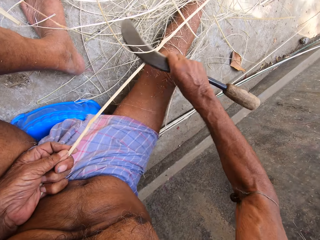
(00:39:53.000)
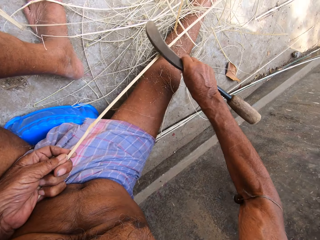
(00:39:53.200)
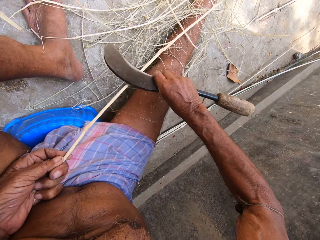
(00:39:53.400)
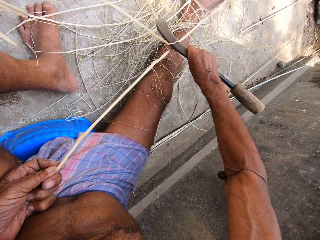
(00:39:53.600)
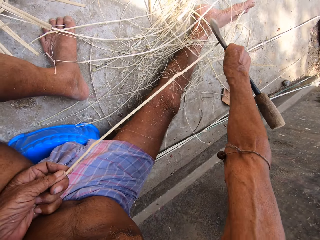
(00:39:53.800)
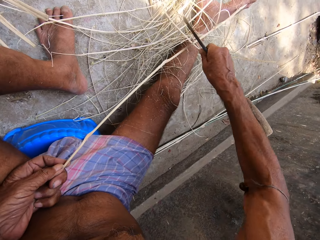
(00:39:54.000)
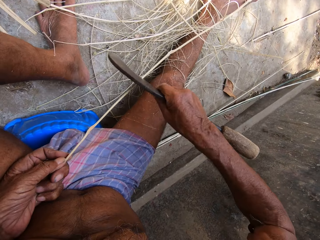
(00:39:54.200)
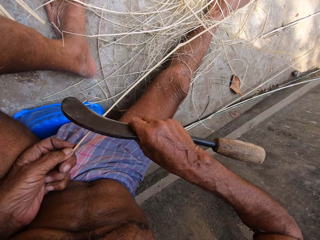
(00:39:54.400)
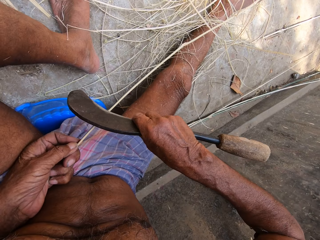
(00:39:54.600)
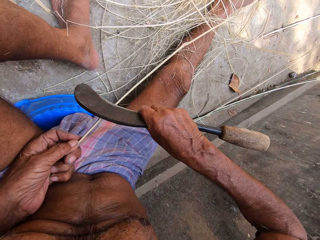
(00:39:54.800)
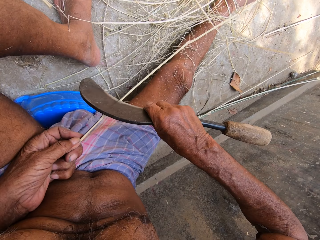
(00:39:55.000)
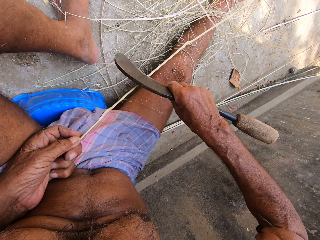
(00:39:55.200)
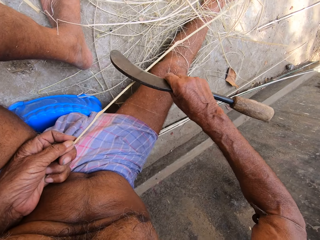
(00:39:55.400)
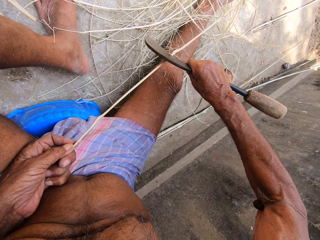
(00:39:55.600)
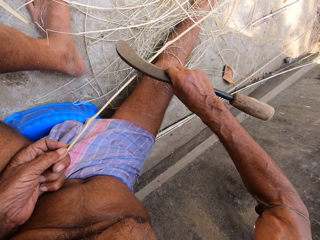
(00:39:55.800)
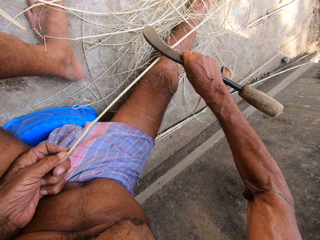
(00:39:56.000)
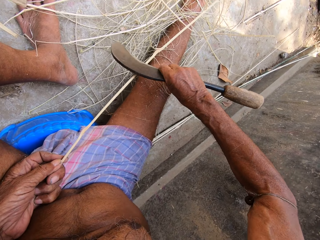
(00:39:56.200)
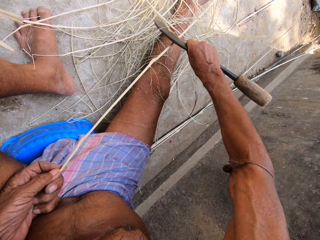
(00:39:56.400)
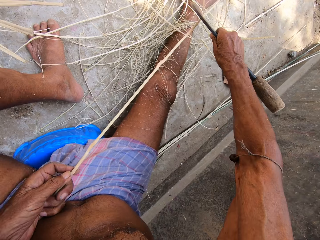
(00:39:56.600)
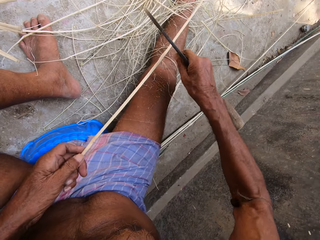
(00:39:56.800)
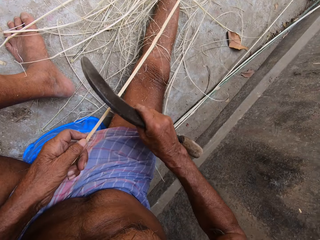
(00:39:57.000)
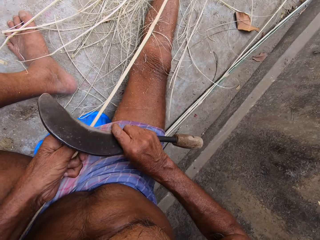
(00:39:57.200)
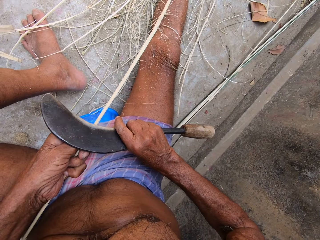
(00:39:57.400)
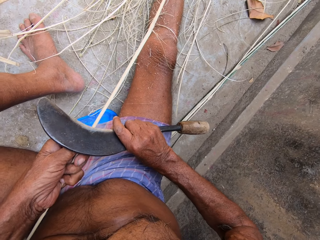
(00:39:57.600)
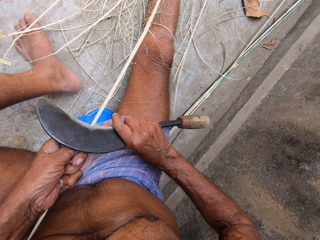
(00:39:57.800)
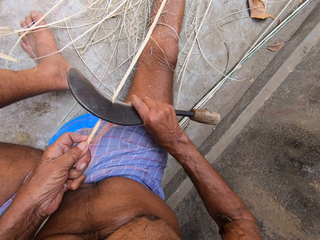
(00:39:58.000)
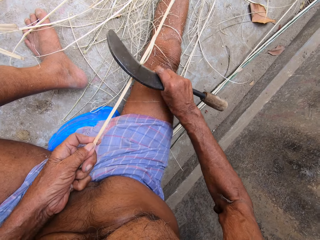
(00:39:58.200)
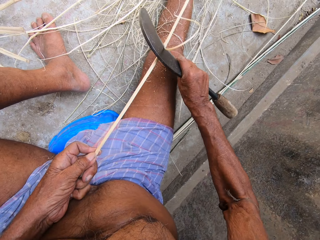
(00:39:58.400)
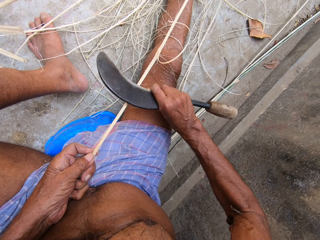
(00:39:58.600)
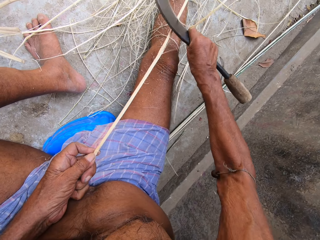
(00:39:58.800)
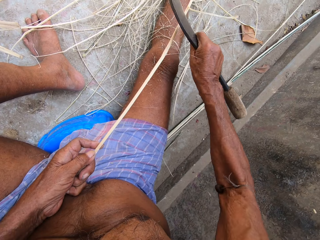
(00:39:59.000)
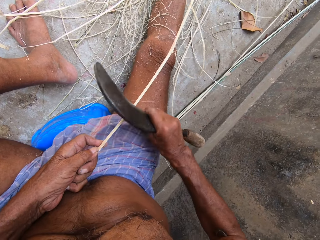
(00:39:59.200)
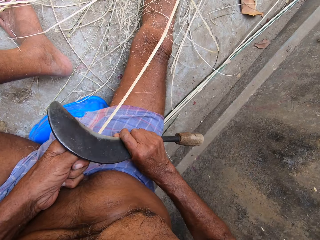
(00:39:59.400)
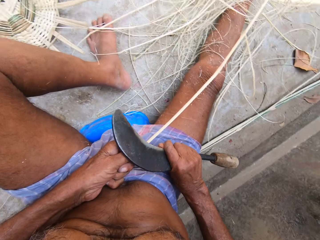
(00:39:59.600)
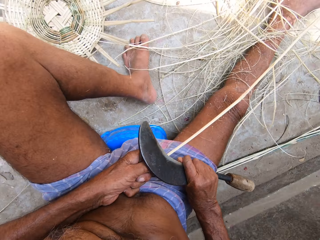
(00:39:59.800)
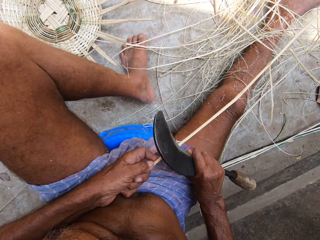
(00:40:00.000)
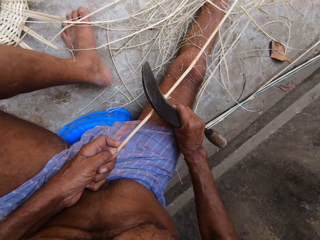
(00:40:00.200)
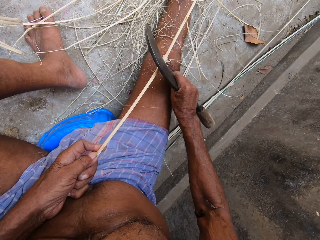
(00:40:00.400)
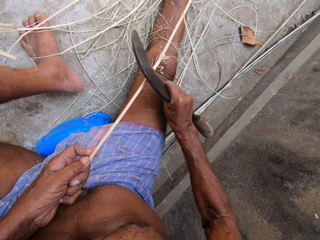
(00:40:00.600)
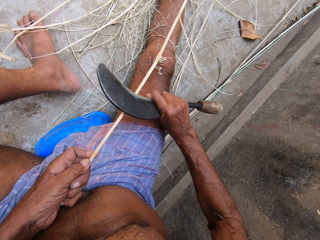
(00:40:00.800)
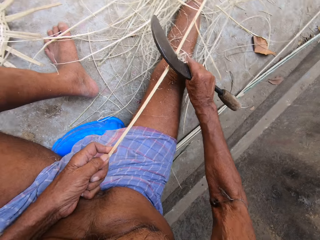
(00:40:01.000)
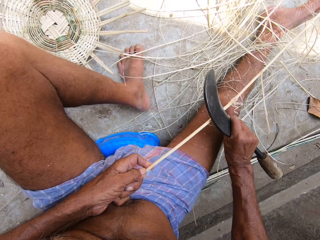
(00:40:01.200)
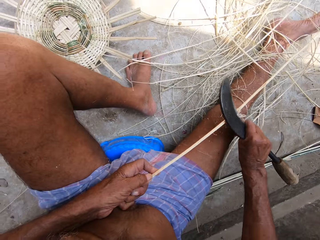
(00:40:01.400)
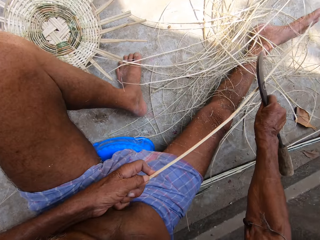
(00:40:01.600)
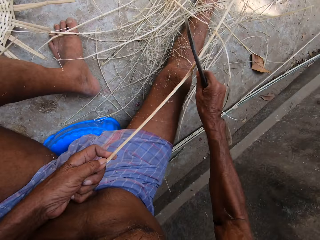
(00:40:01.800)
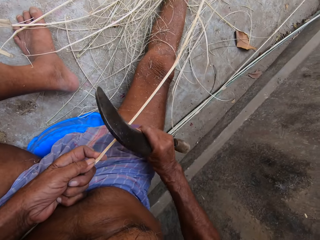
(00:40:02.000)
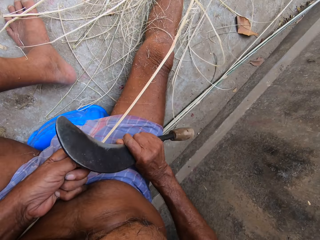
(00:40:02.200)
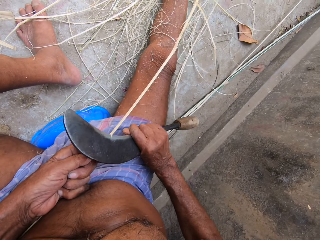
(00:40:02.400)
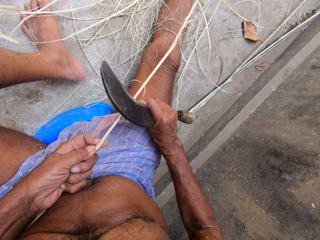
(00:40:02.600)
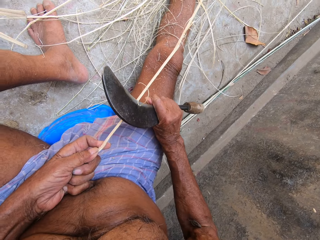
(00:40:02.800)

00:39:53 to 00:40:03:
The camera wearer scrapes the stick blade. They scrape it repeatedly.

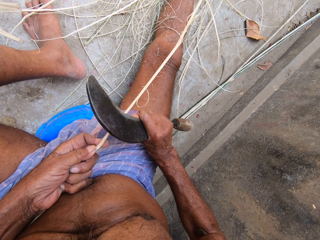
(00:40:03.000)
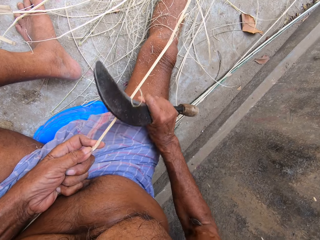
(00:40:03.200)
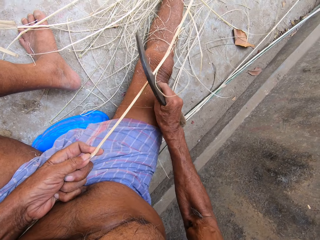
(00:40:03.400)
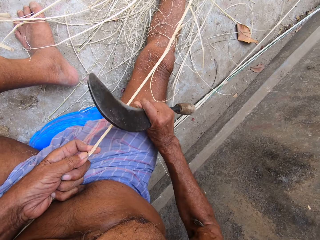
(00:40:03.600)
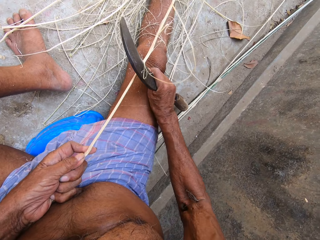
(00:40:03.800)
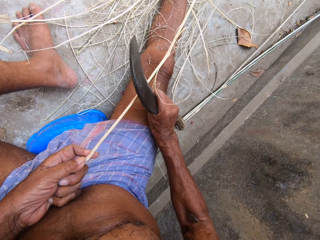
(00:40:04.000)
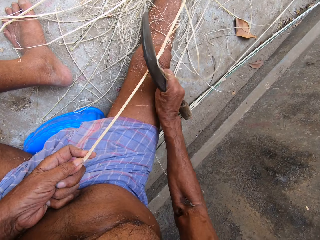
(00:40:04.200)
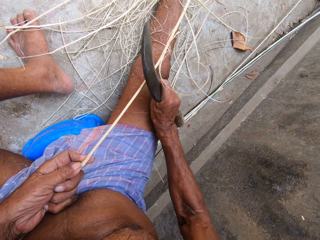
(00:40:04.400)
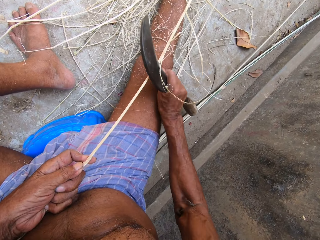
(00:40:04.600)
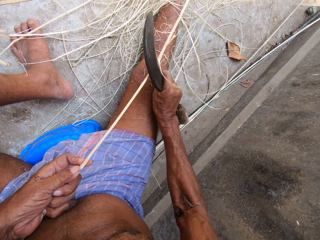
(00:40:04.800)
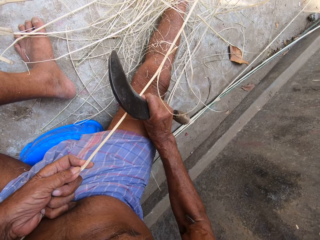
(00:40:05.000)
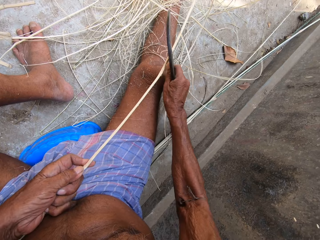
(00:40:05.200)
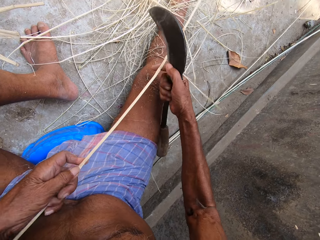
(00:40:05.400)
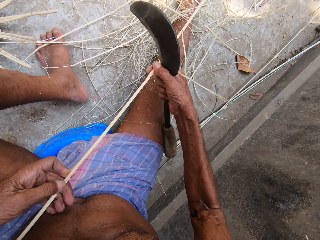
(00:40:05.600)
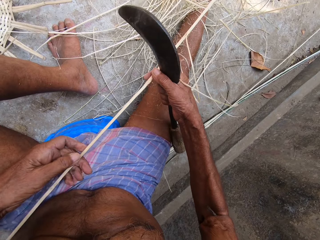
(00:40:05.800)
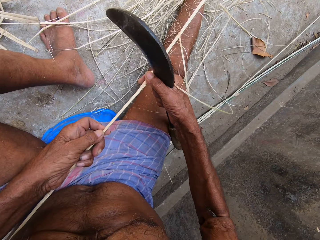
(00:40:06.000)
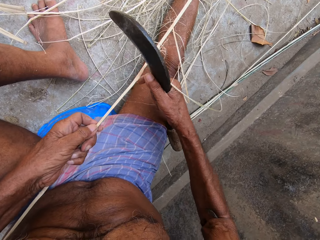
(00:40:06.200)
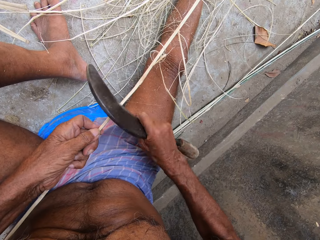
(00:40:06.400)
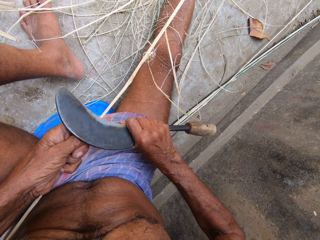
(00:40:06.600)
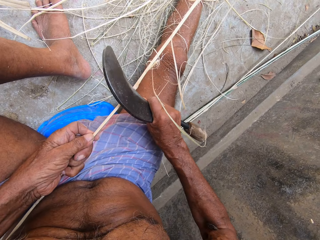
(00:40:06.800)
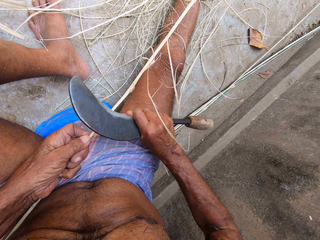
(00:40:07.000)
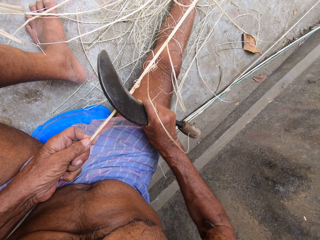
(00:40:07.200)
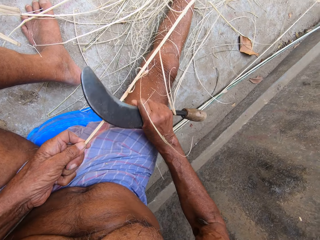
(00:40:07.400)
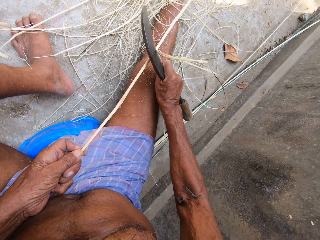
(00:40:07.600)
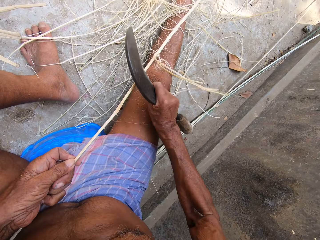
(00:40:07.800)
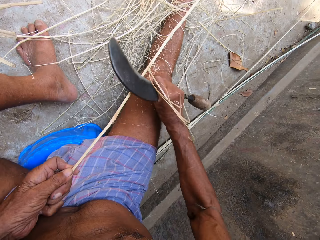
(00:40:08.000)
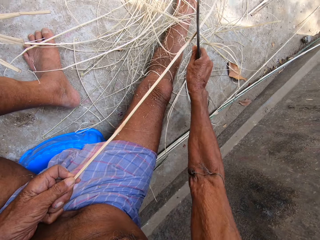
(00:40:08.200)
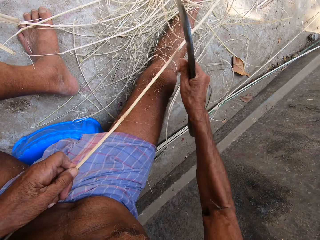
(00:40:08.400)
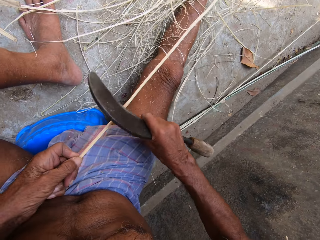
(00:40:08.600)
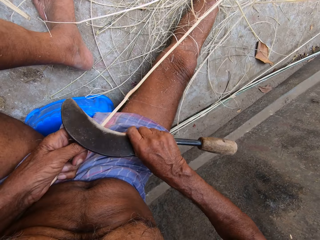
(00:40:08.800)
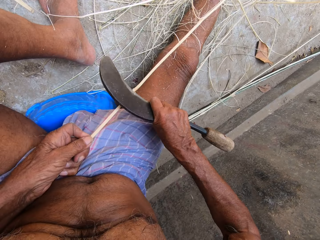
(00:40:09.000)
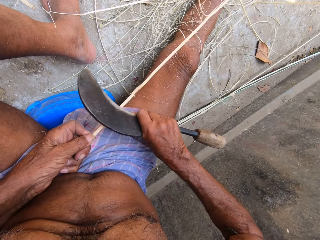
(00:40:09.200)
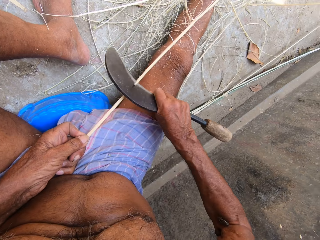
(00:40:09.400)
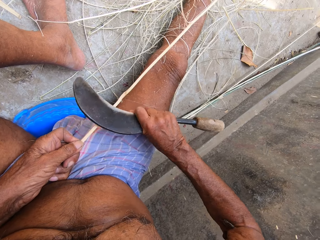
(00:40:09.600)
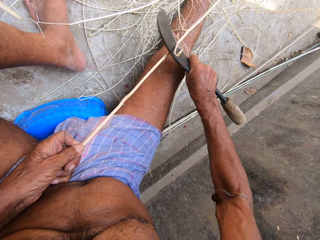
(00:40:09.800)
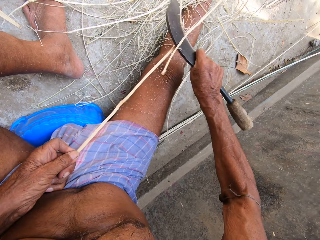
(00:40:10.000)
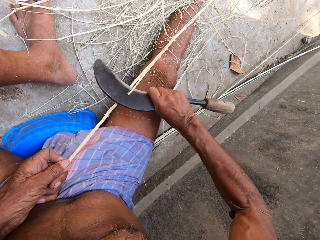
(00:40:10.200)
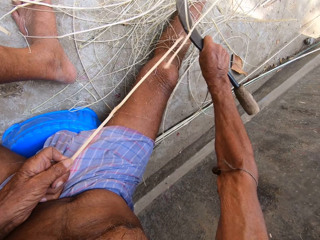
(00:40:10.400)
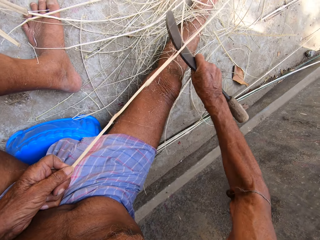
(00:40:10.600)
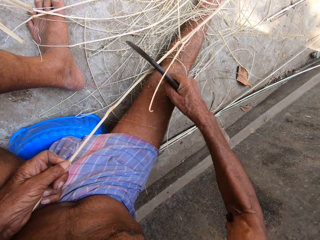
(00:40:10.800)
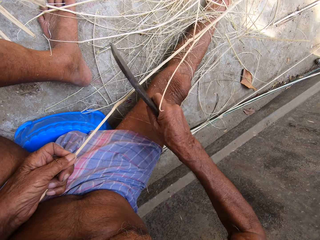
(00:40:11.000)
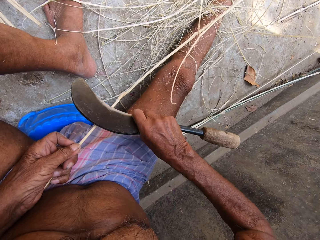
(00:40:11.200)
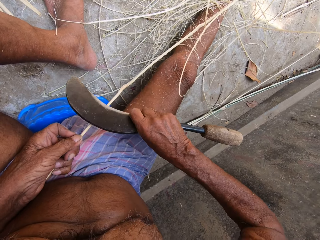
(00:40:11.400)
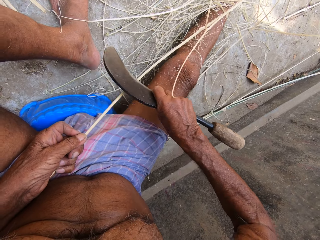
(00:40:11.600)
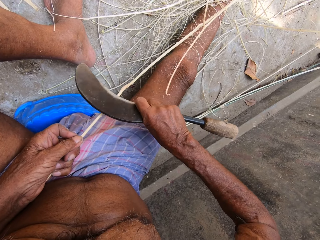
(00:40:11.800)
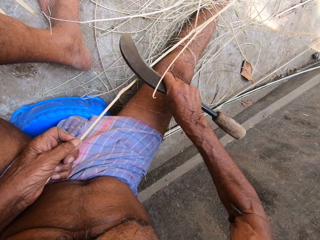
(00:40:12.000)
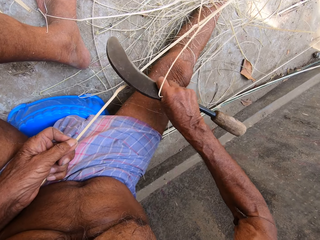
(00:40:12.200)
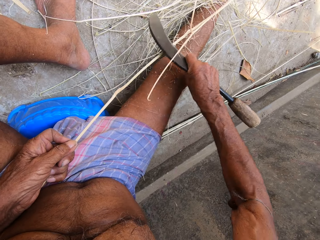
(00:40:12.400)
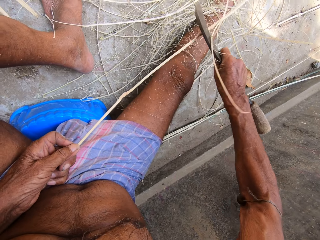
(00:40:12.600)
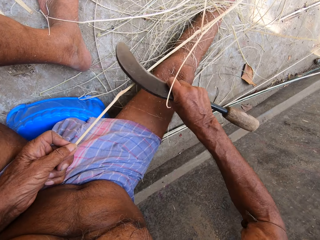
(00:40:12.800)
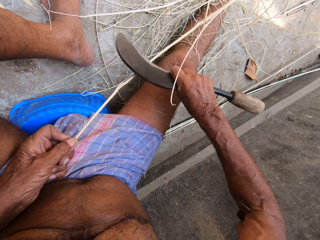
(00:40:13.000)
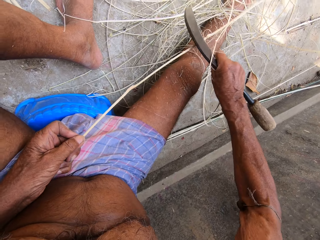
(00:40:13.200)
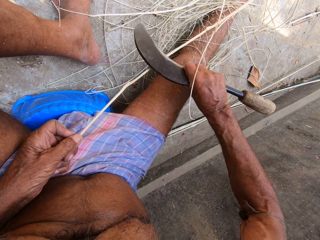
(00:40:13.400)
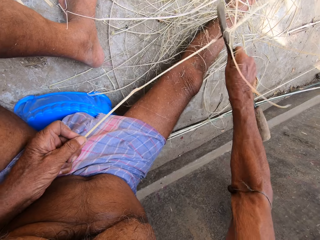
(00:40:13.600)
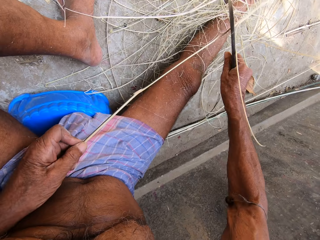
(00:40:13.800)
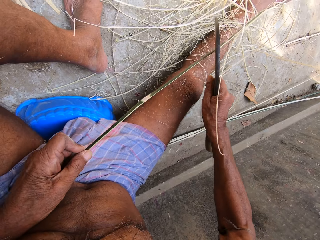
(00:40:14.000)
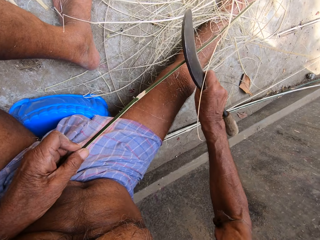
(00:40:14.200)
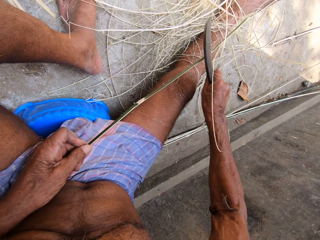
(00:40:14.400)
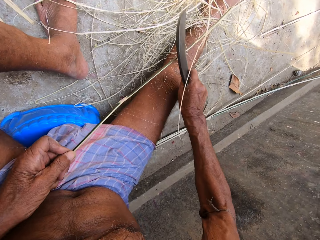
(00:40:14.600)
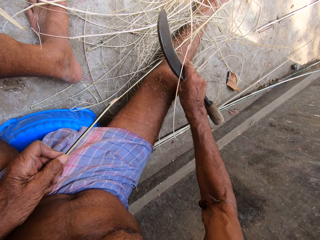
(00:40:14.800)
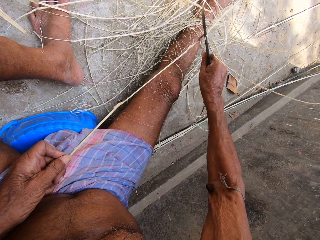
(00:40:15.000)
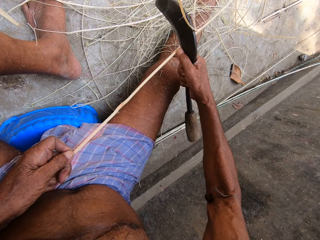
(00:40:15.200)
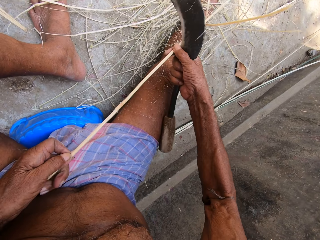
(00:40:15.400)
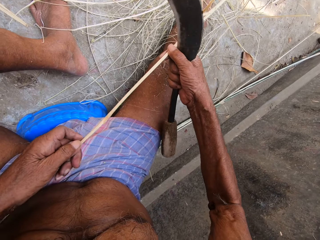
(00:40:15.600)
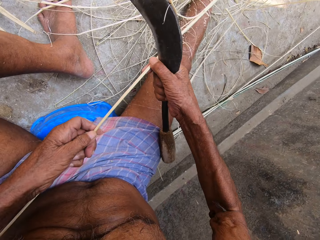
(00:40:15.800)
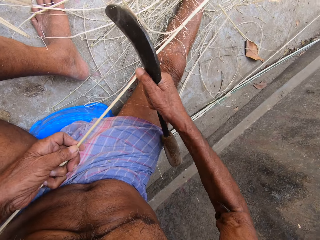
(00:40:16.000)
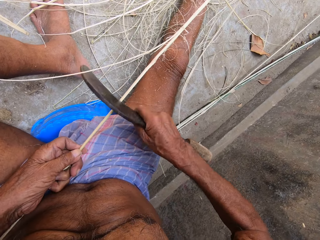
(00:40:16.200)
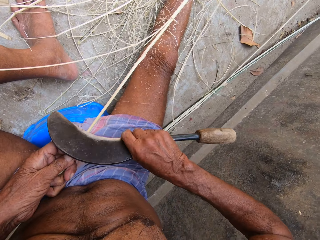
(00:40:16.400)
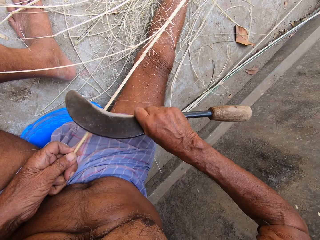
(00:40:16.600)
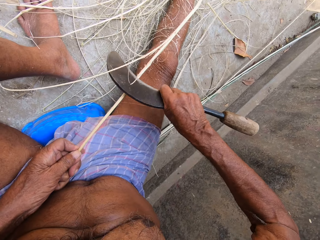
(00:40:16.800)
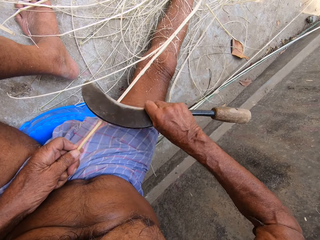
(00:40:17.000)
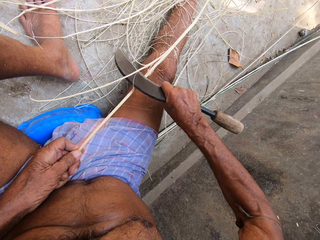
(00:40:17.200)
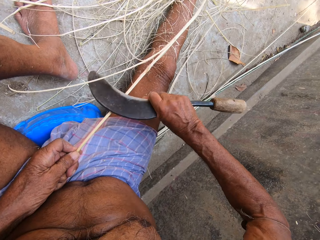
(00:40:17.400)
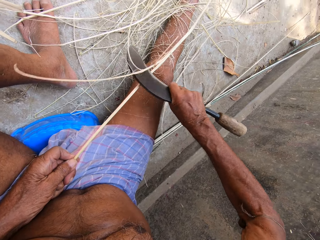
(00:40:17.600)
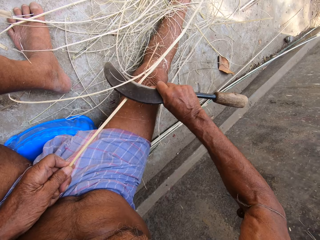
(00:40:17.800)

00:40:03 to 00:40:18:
The camera wearer scrapes the stick blade. He scrapes it again. He adjusts the stick with his hands and holds the stick with both hands. He peels raffia from the stick in his left hand with the sickle in his right hand. He scrapes the stick blade. He scrapes it repeatedly. He adjusts the stick with his hands. He peels raffia from the stick in his left hand with the sickle in his right hand. He scrapes the stick blade.
